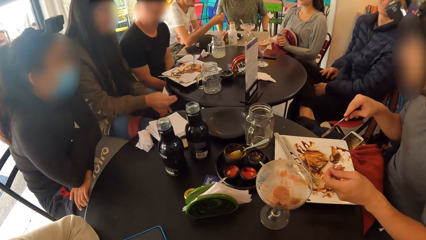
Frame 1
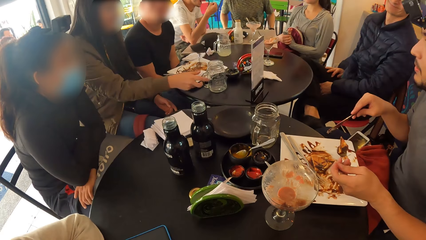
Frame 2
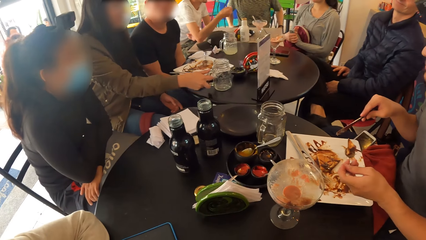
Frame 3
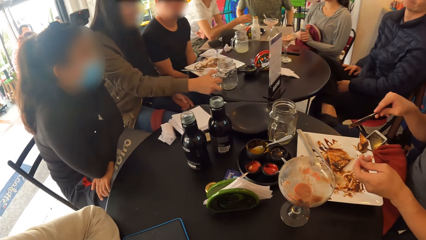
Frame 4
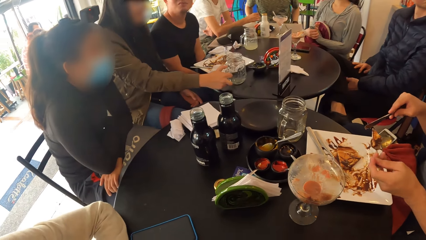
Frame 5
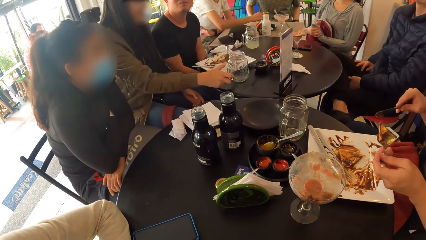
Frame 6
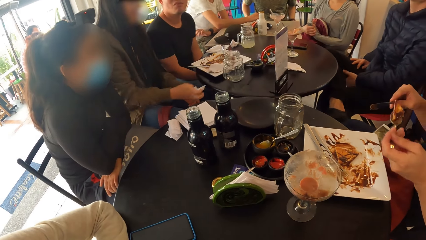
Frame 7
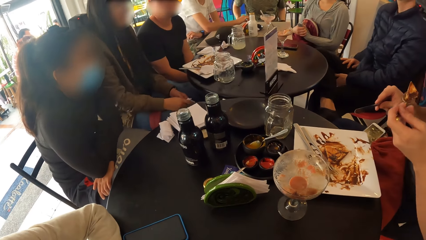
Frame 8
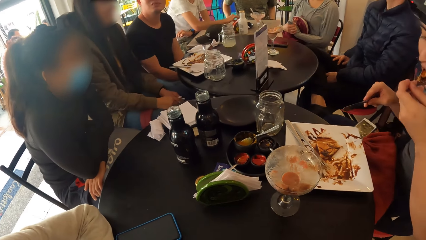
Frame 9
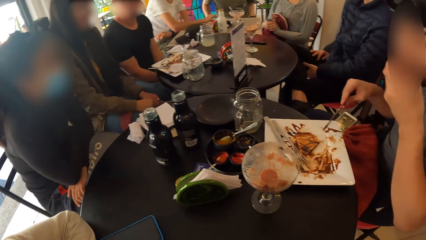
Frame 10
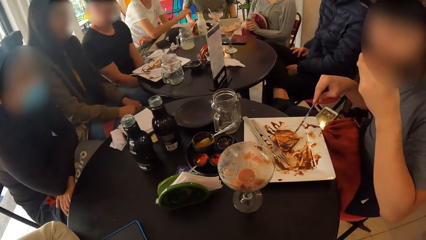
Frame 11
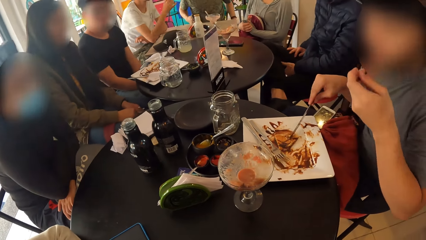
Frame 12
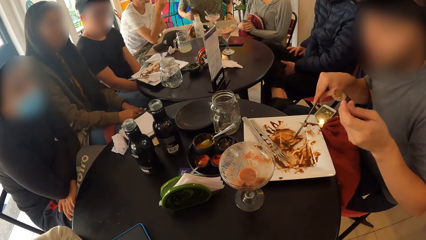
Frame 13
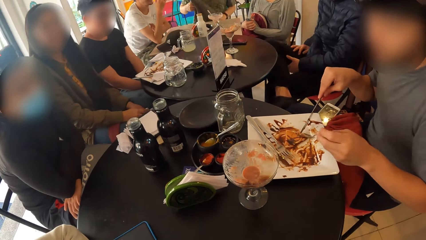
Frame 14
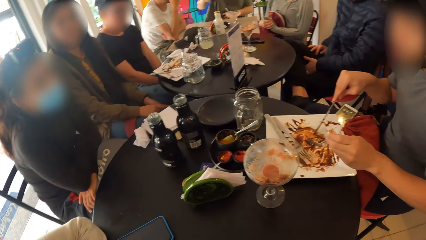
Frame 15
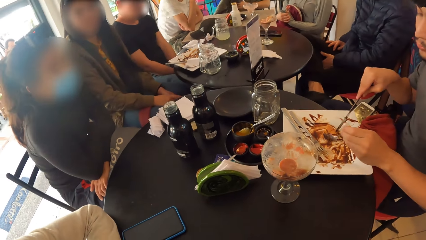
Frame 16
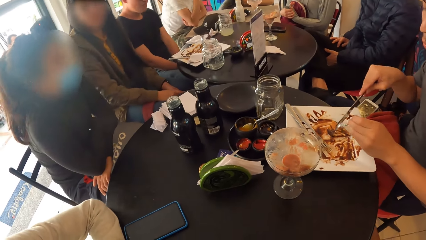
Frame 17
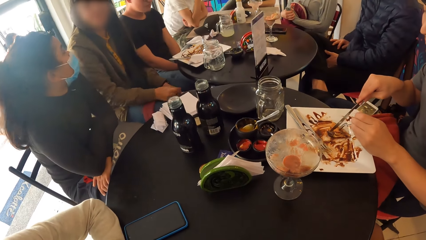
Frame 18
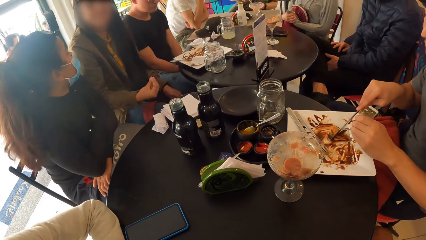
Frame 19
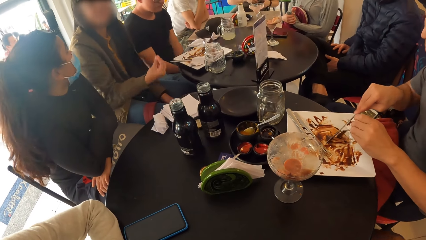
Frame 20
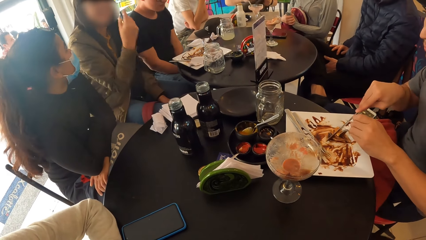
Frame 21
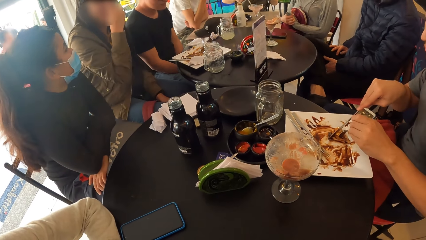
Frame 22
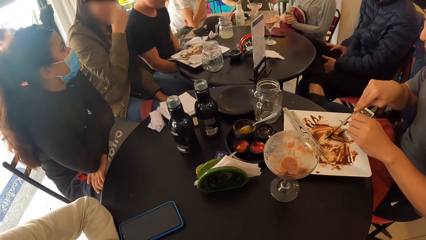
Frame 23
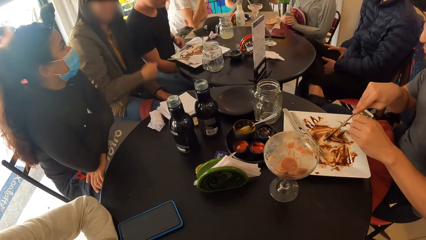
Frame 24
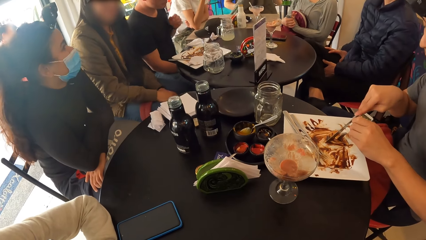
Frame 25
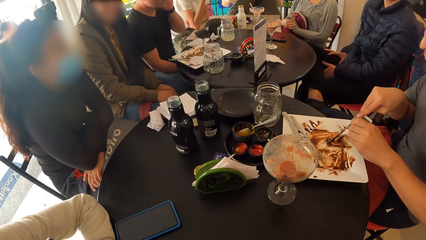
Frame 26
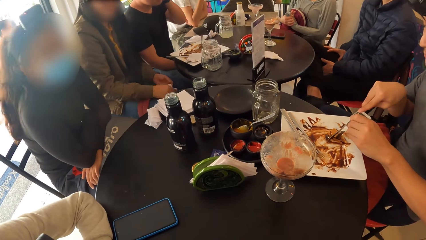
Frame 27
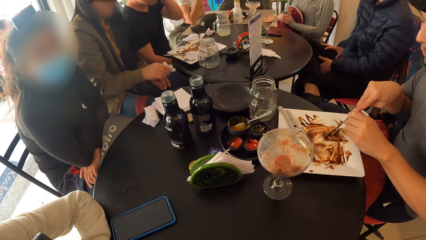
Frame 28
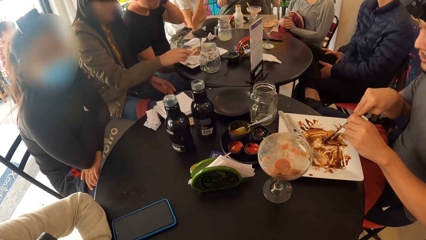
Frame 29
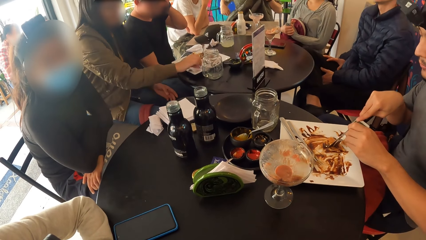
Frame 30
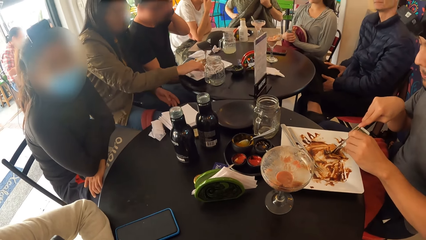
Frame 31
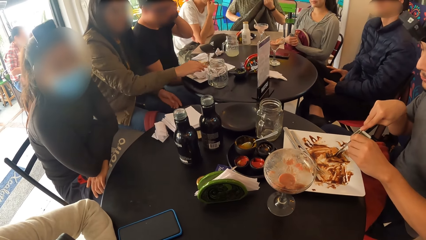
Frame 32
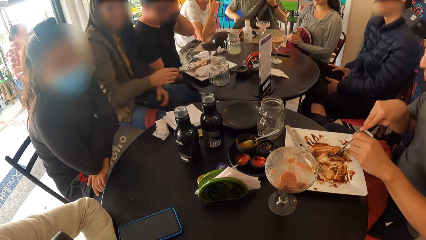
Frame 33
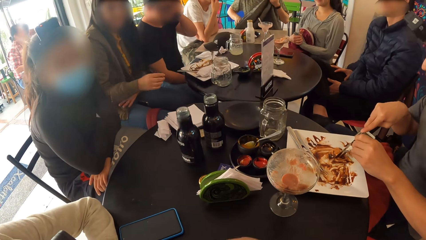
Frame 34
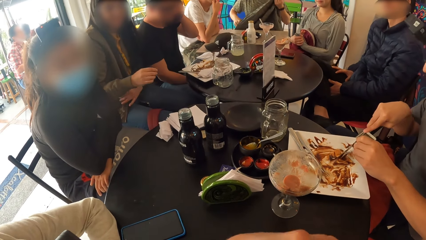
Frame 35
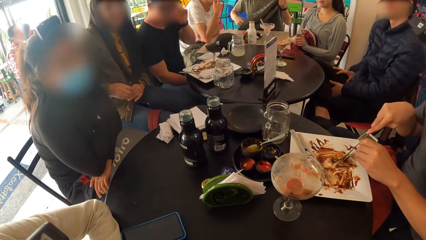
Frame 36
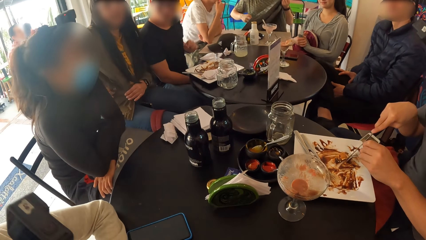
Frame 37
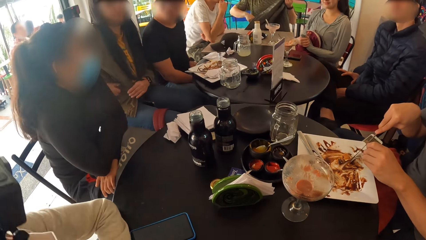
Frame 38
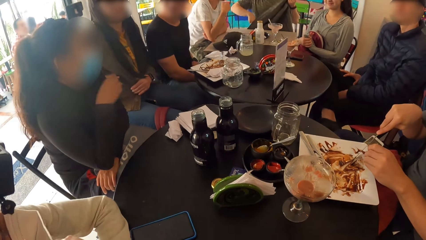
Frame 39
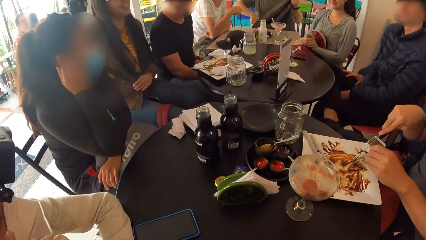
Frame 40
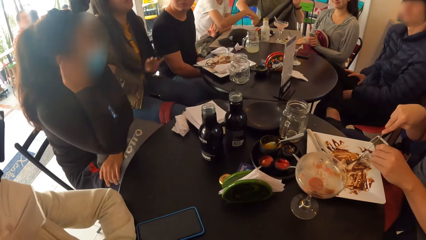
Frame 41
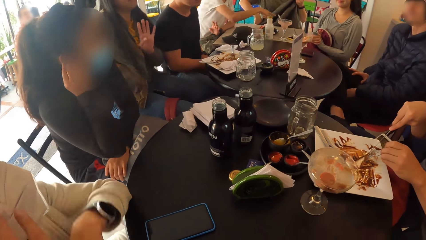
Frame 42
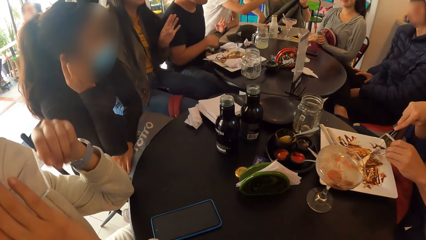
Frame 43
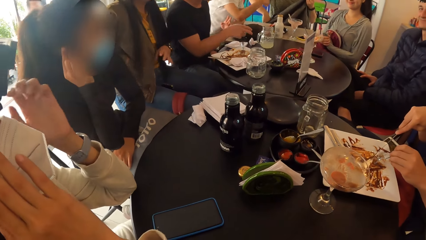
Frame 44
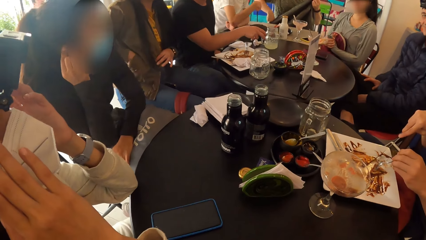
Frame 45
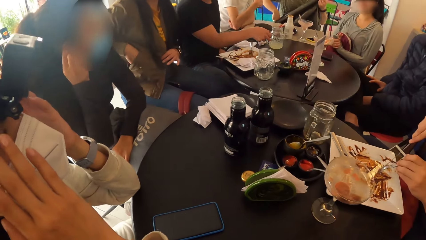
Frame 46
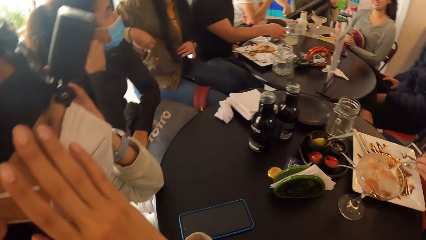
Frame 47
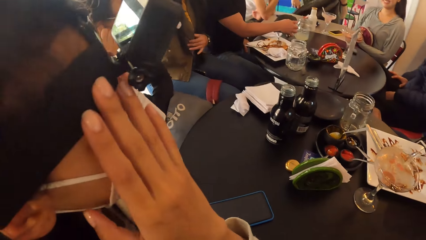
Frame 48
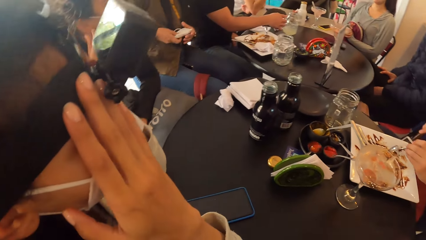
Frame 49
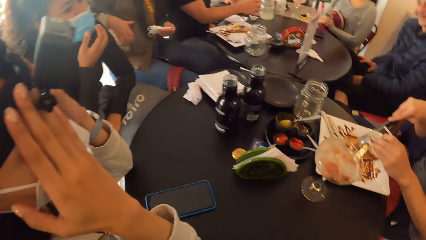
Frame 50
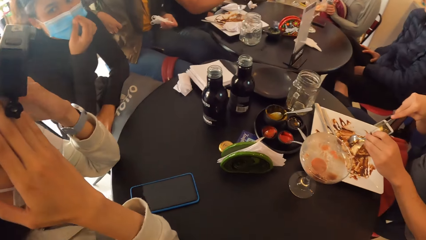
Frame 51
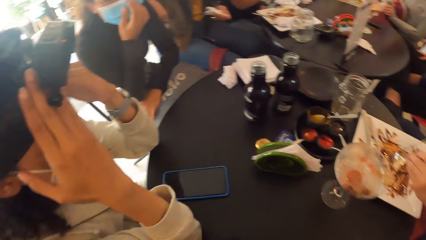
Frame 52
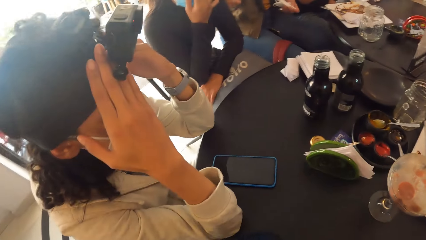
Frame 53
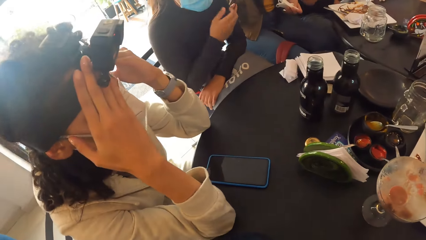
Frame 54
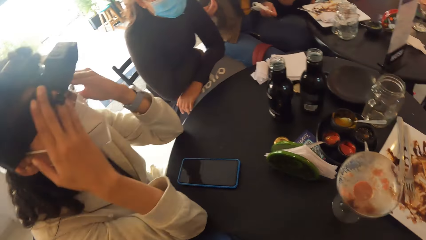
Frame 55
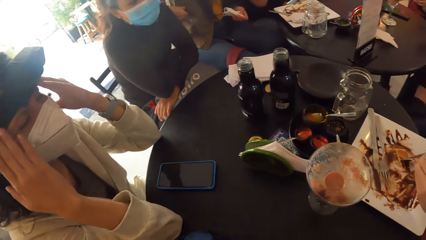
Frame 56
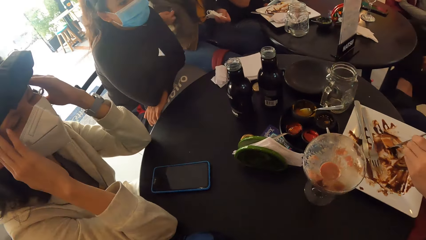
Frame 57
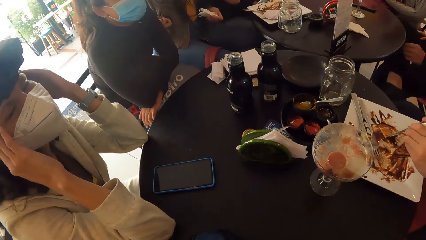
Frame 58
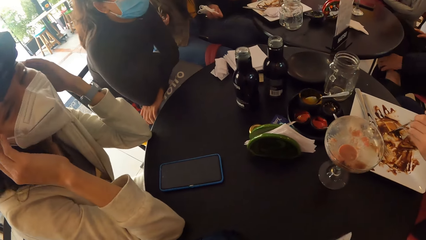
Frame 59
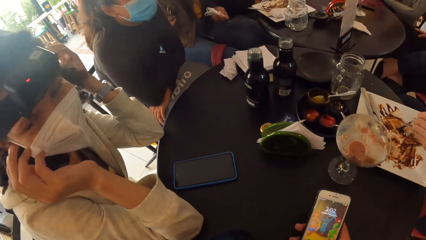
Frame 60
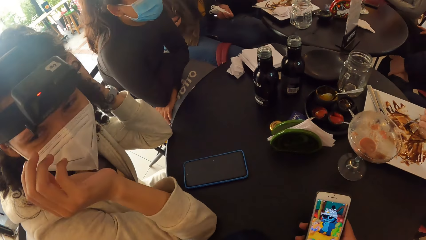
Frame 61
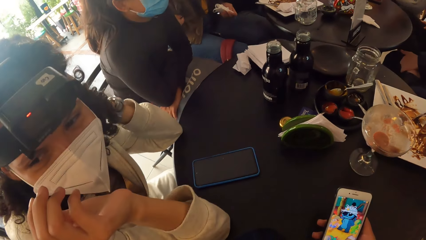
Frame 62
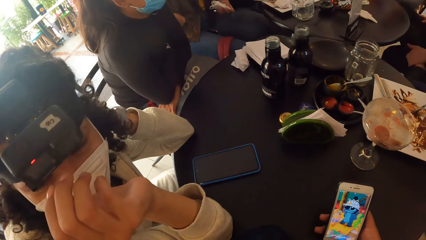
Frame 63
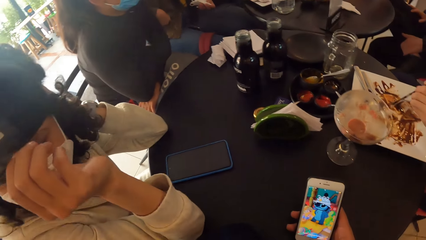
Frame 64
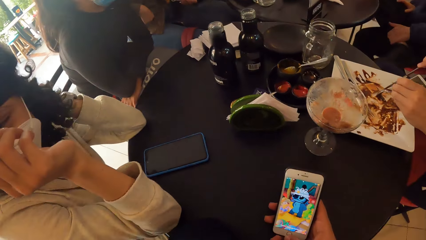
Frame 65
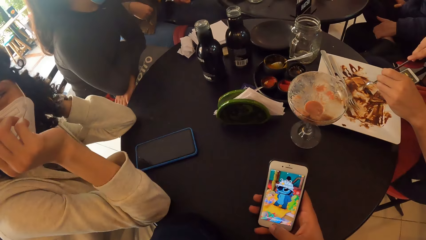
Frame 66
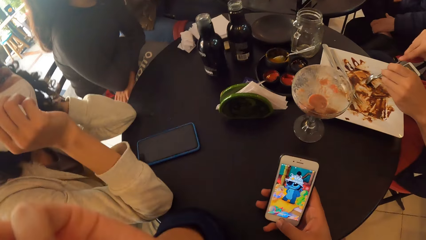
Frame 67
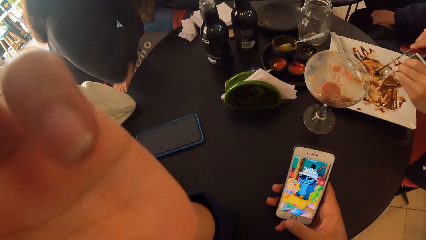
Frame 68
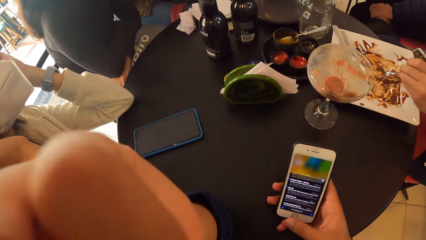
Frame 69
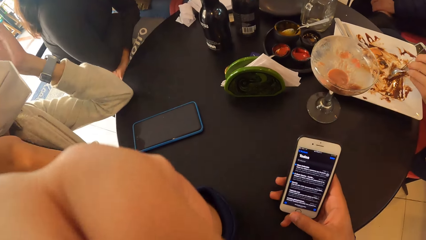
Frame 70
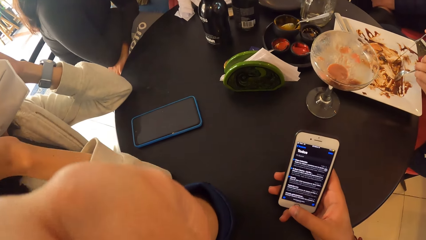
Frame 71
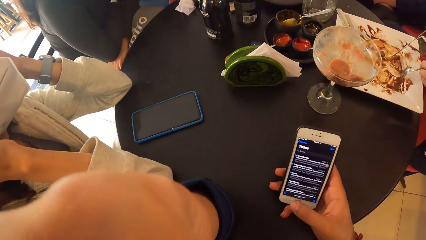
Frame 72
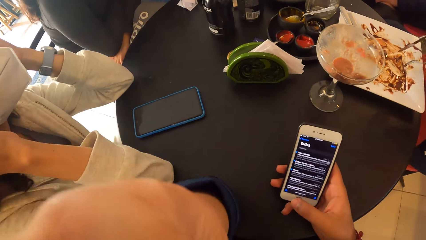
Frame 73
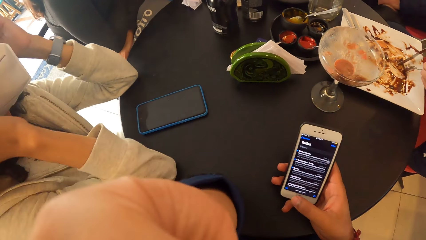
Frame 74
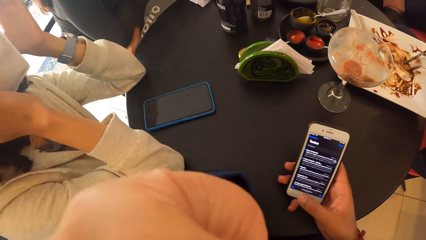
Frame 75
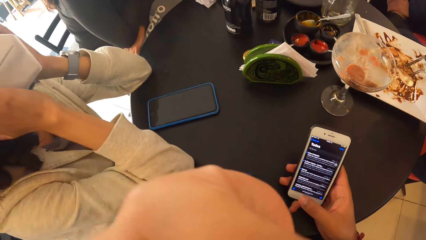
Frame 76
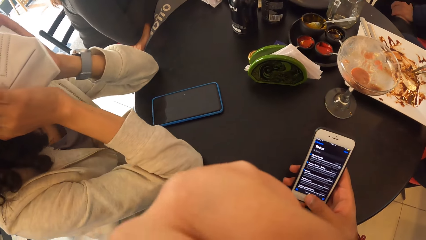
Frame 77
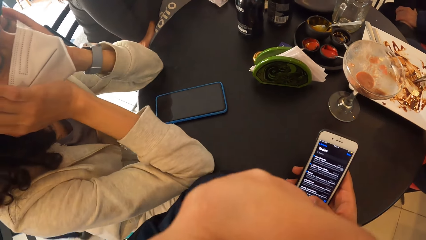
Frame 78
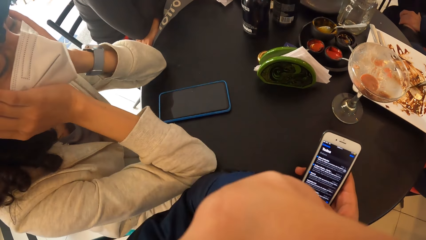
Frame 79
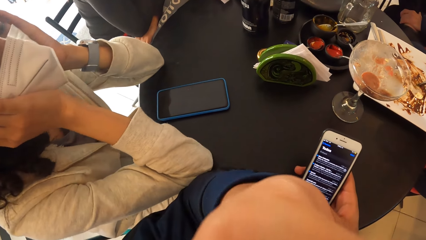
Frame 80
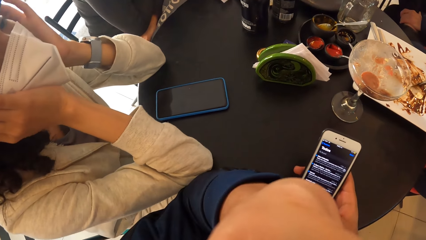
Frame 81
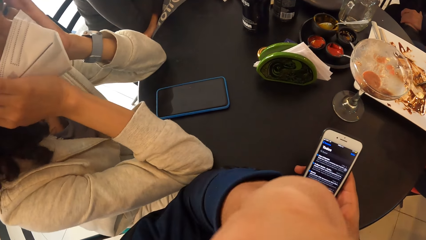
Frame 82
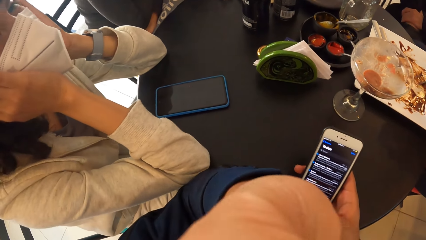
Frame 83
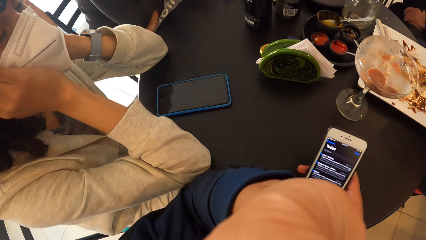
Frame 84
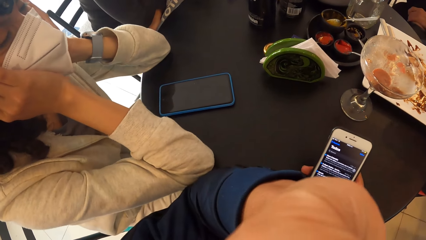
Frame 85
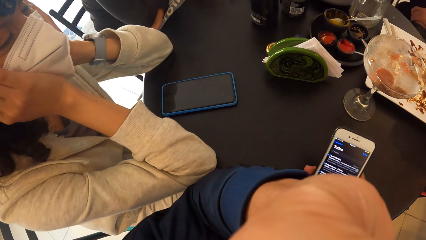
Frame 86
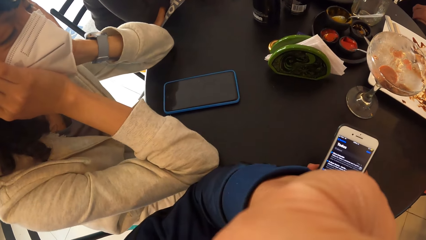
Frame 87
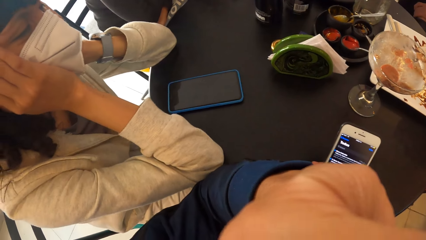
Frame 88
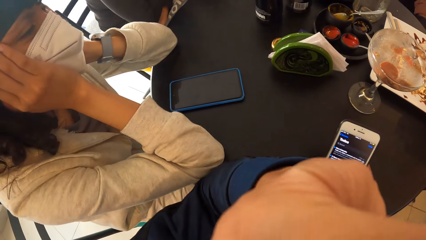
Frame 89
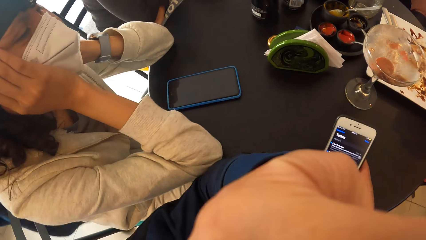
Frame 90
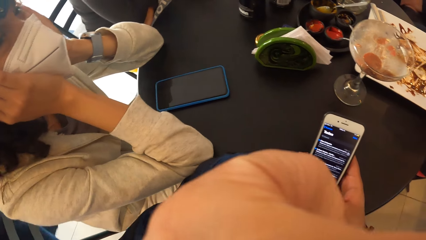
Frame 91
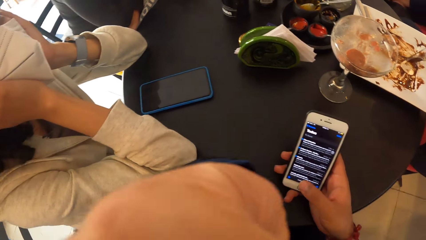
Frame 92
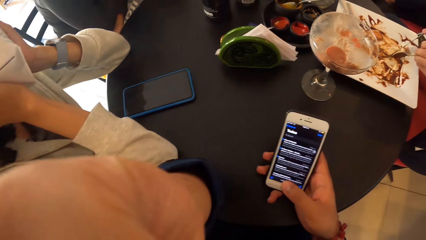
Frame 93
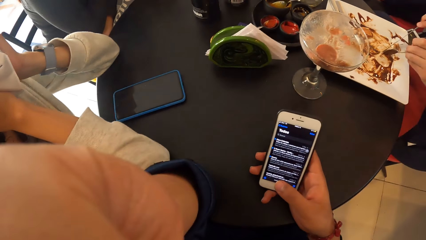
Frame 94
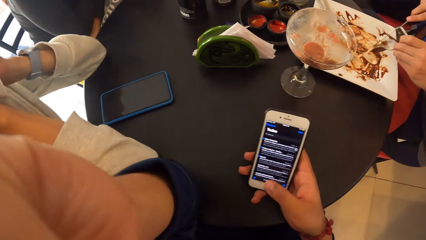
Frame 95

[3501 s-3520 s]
A person touches the water jar on the table. Another person eats the food with a fork and cuts the food with a knife and fork. A third person takes the jar with juice. The camera wearer scrolls the phone.
